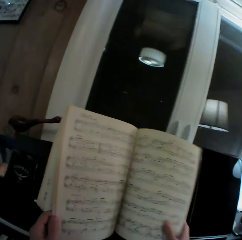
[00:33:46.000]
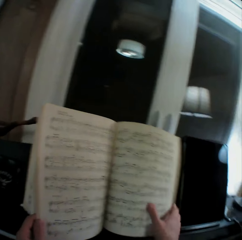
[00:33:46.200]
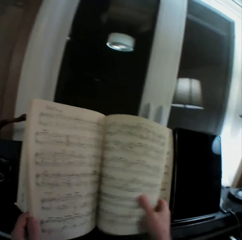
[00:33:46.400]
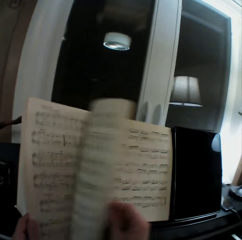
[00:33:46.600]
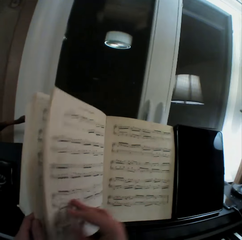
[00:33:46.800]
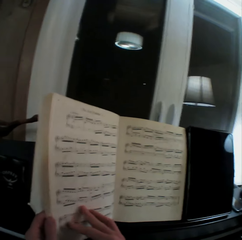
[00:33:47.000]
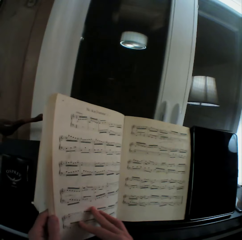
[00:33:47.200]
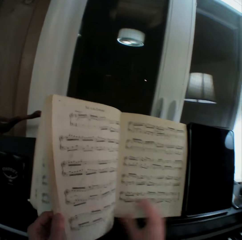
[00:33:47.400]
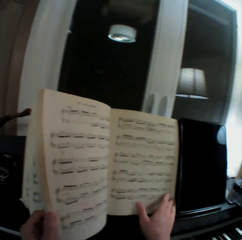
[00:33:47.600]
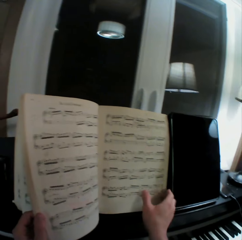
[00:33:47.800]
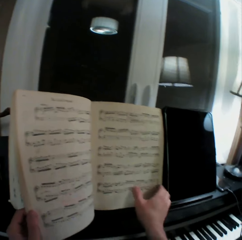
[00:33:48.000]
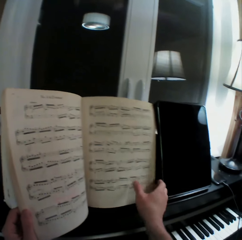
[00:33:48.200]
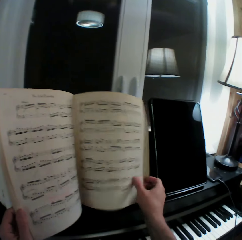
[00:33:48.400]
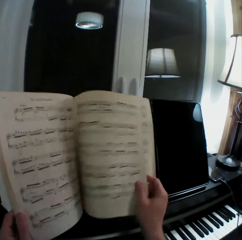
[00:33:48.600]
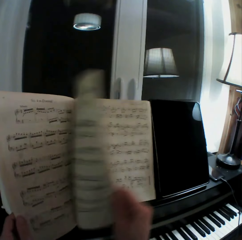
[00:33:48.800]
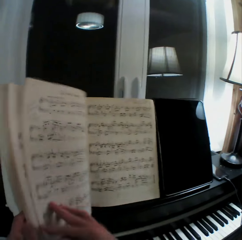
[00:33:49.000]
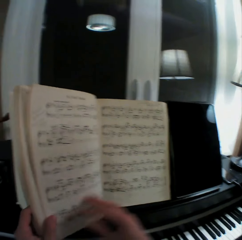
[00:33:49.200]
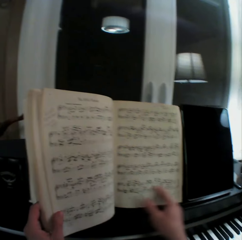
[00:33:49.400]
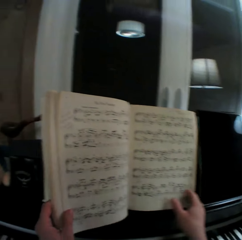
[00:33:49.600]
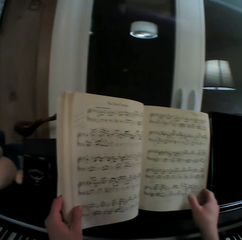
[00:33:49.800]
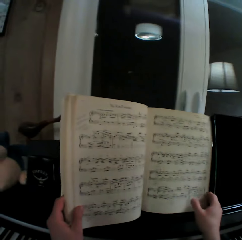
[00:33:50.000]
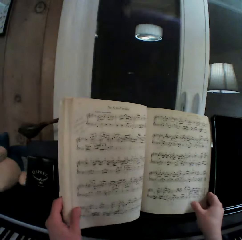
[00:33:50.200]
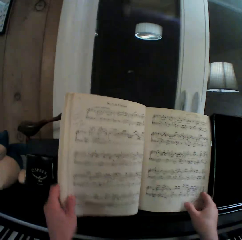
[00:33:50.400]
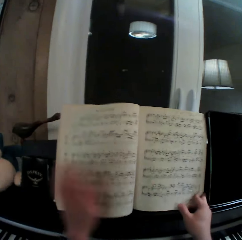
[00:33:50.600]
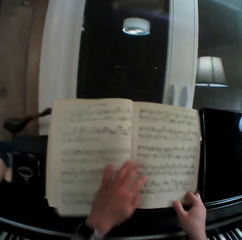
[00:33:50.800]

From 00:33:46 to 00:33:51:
The camera wearer opens the page.

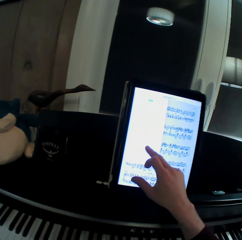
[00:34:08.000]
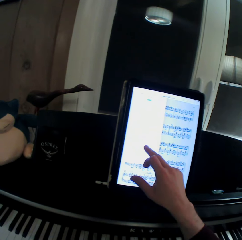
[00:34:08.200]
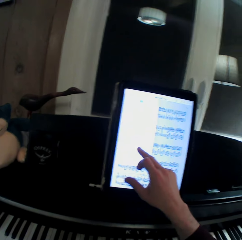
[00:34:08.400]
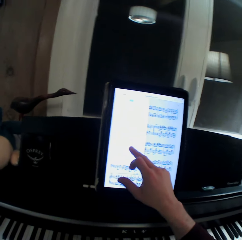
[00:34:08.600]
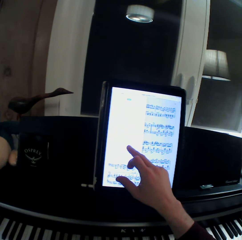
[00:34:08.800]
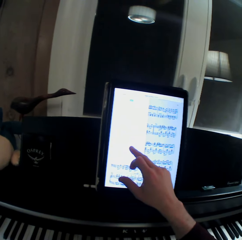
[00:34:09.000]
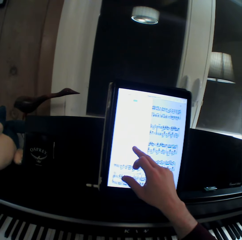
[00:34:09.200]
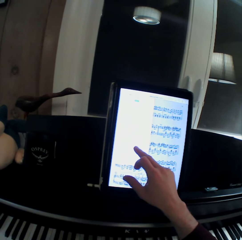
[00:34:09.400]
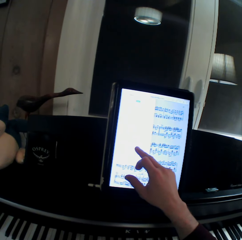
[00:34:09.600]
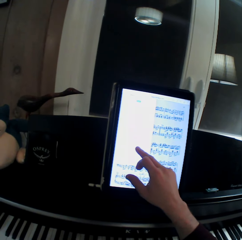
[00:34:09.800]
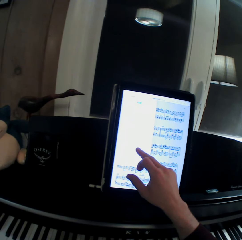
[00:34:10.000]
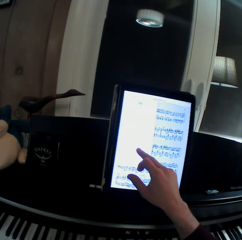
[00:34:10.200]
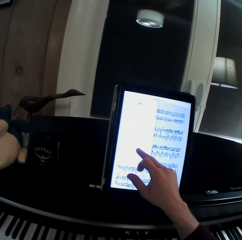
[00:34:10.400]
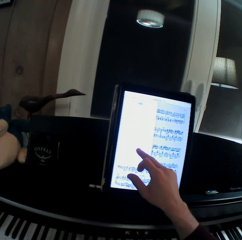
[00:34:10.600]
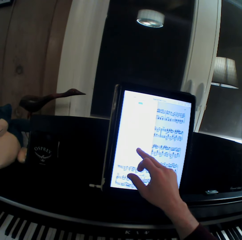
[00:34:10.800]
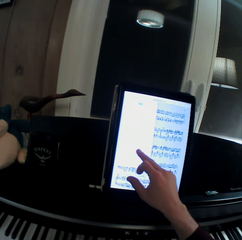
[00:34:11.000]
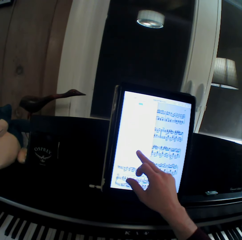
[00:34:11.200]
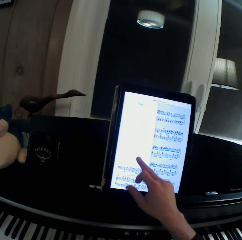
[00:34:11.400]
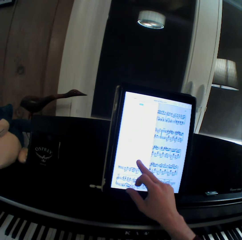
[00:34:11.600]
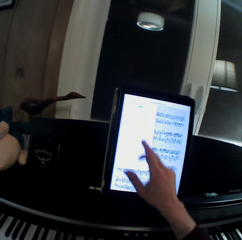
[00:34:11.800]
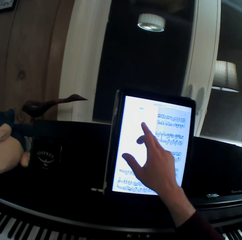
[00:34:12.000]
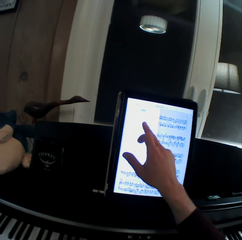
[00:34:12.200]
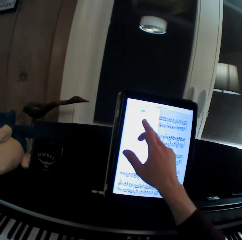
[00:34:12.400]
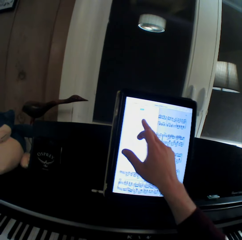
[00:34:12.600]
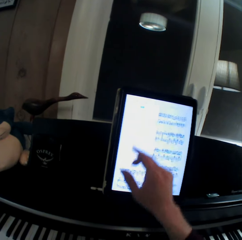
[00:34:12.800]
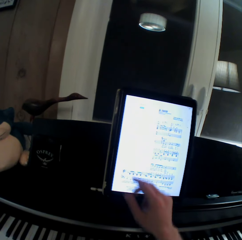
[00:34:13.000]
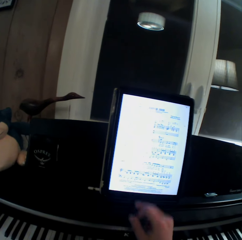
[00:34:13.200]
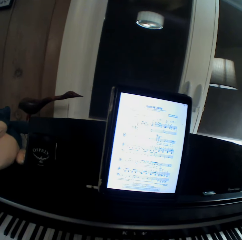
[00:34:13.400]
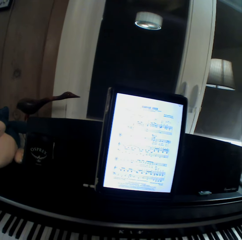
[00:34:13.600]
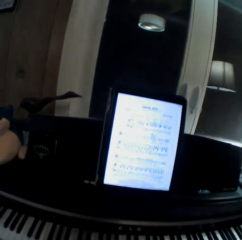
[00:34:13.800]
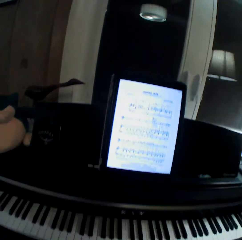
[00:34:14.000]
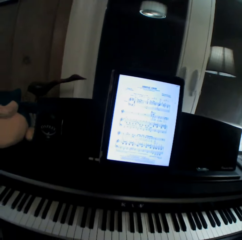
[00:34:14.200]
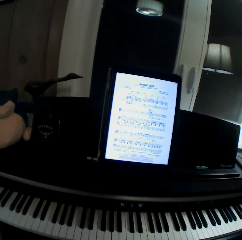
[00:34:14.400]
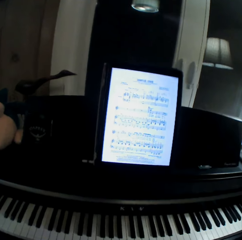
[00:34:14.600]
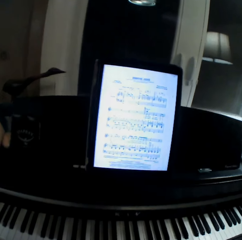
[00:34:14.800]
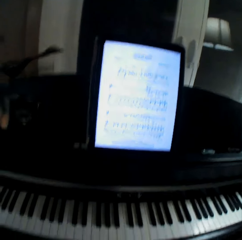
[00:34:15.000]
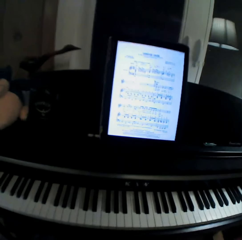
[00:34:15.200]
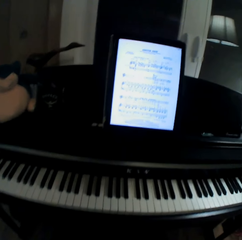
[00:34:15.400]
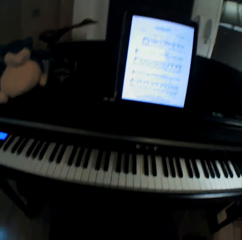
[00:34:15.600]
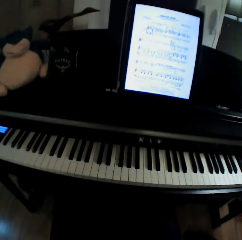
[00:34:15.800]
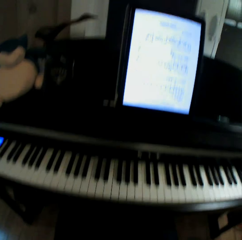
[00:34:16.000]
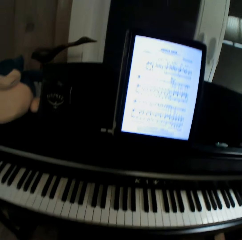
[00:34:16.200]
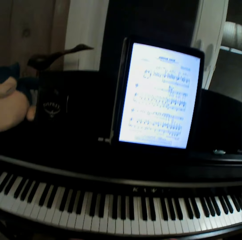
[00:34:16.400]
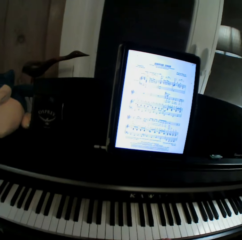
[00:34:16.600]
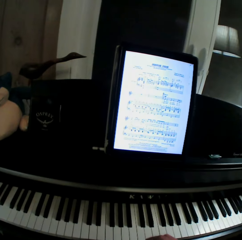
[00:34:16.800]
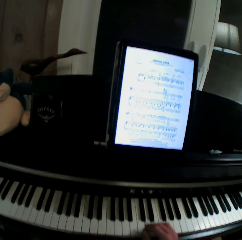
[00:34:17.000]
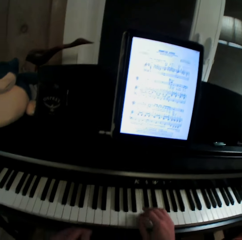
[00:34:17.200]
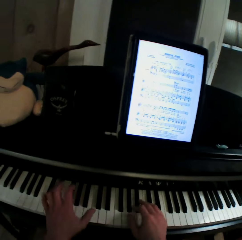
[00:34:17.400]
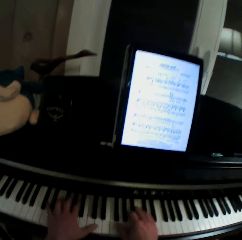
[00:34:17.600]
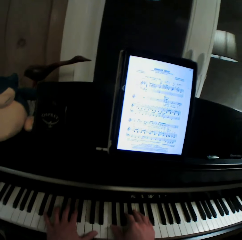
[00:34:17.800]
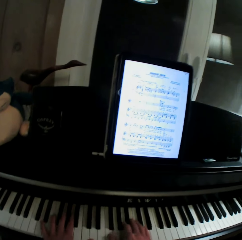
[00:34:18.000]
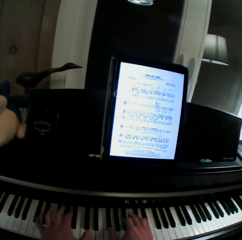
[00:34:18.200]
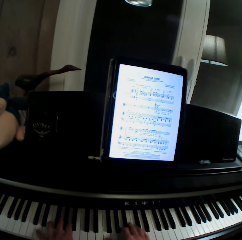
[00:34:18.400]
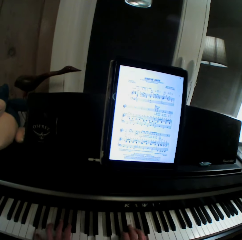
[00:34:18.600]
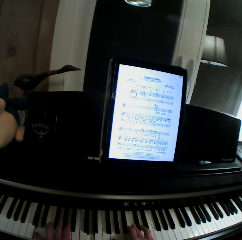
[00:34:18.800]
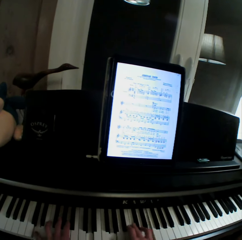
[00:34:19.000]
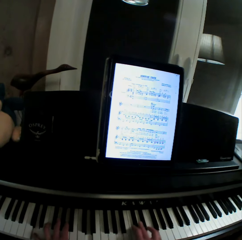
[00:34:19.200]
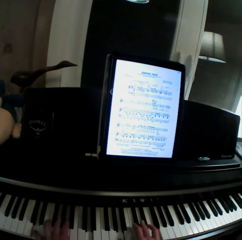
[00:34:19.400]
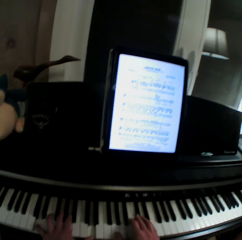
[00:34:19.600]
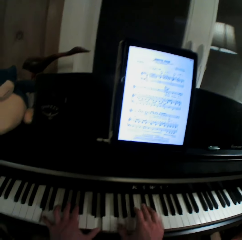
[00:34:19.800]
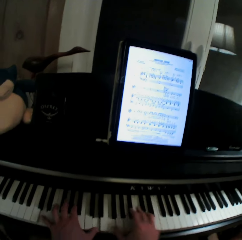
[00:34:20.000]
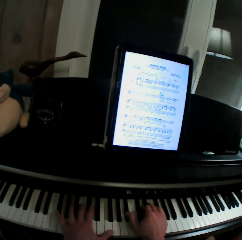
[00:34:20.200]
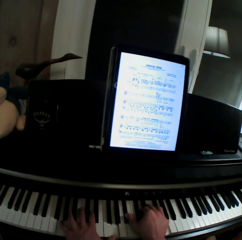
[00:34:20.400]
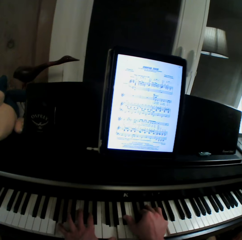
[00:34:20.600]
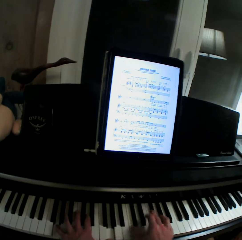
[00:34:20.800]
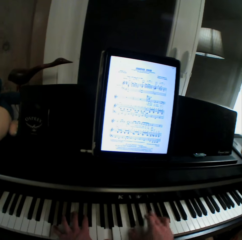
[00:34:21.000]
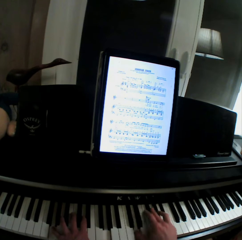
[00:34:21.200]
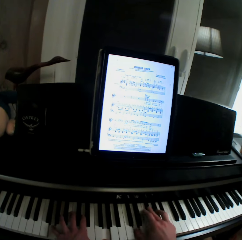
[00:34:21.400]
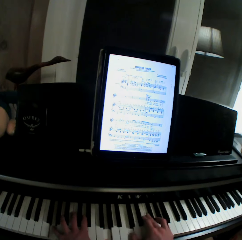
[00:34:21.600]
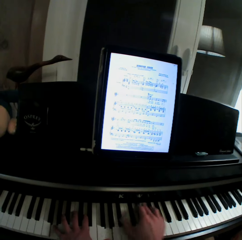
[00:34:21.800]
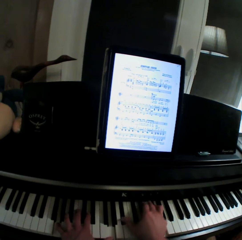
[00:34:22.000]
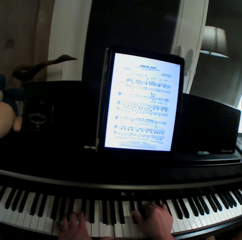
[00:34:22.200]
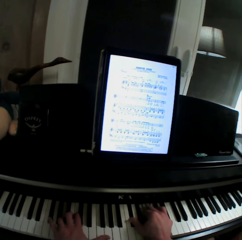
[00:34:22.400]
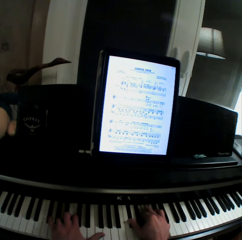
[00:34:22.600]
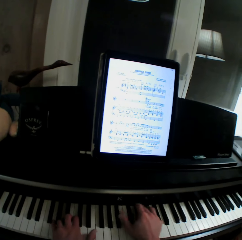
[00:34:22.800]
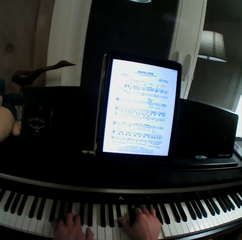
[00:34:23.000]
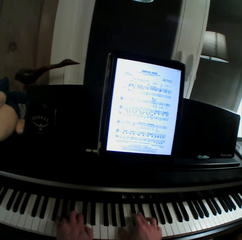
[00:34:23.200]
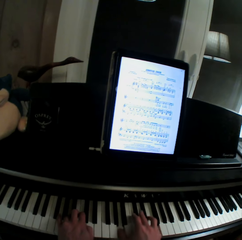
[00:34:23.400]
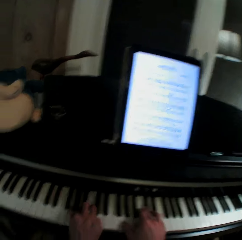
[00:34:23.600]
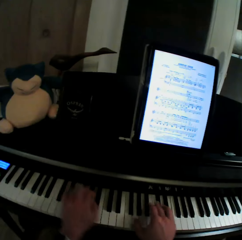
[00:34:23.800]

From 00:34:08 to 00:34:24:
The camera wearer pulls his hand off the tablet. He plays the keyboard with both hands.

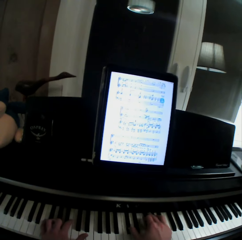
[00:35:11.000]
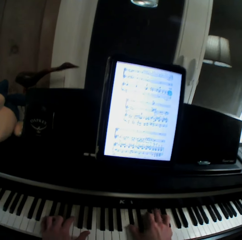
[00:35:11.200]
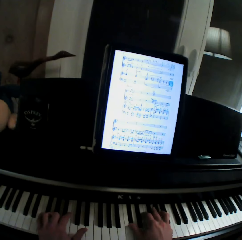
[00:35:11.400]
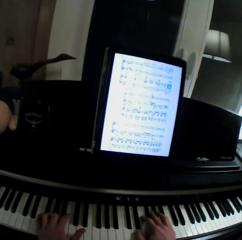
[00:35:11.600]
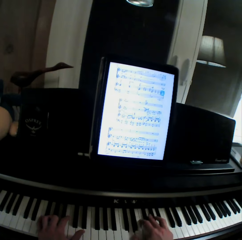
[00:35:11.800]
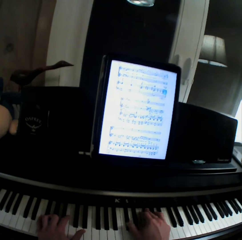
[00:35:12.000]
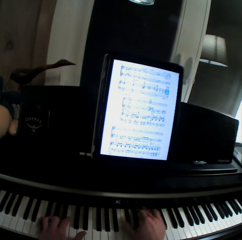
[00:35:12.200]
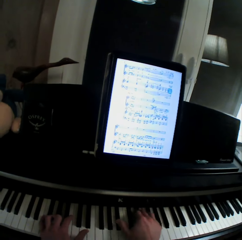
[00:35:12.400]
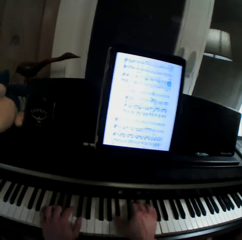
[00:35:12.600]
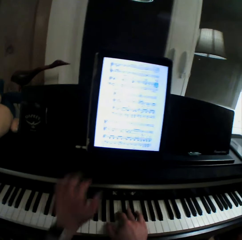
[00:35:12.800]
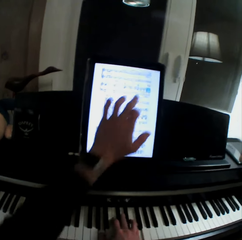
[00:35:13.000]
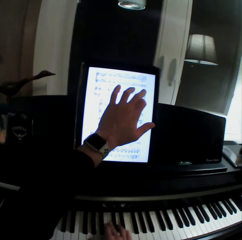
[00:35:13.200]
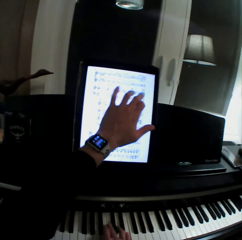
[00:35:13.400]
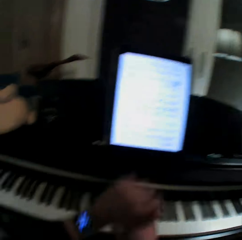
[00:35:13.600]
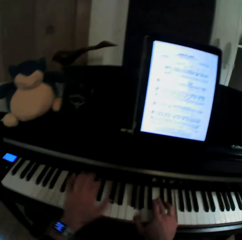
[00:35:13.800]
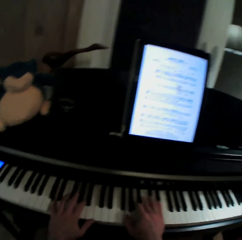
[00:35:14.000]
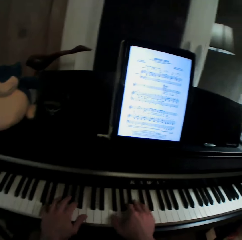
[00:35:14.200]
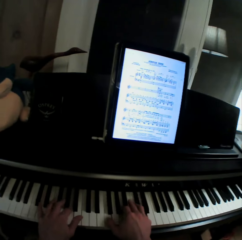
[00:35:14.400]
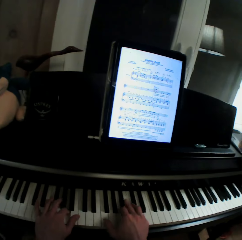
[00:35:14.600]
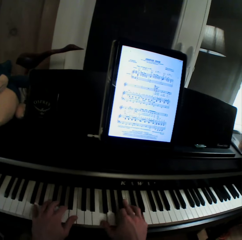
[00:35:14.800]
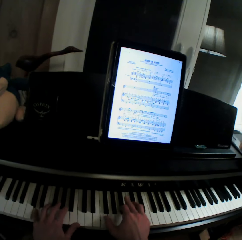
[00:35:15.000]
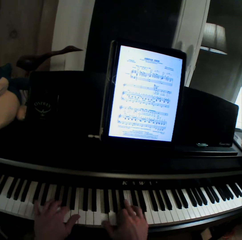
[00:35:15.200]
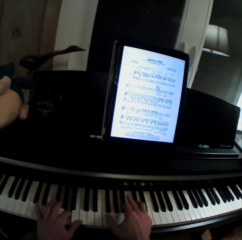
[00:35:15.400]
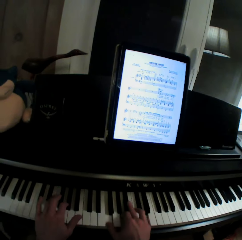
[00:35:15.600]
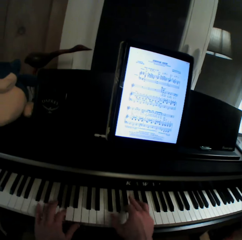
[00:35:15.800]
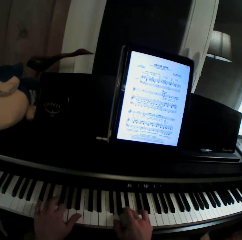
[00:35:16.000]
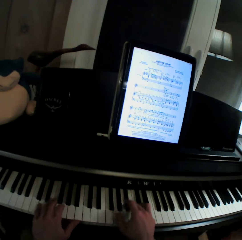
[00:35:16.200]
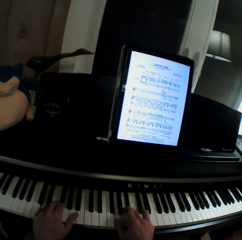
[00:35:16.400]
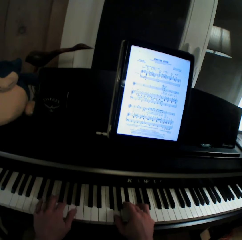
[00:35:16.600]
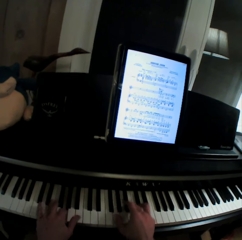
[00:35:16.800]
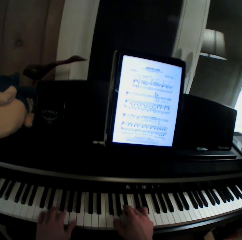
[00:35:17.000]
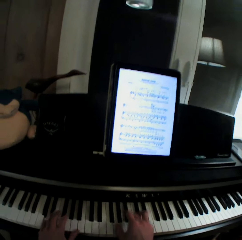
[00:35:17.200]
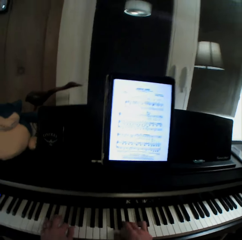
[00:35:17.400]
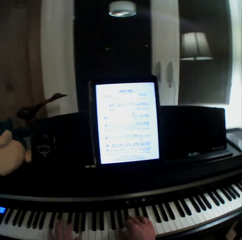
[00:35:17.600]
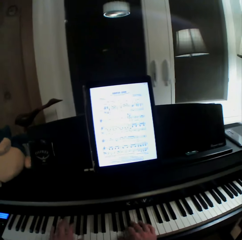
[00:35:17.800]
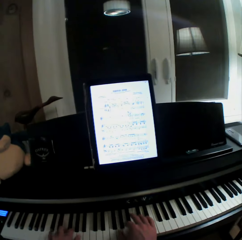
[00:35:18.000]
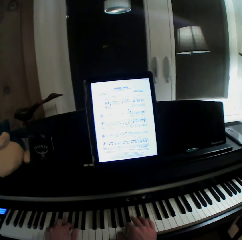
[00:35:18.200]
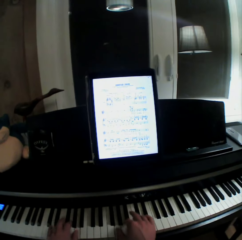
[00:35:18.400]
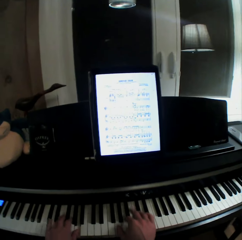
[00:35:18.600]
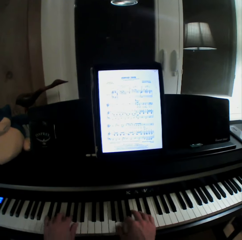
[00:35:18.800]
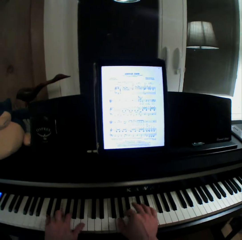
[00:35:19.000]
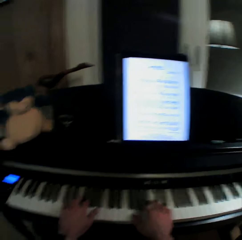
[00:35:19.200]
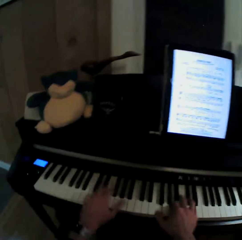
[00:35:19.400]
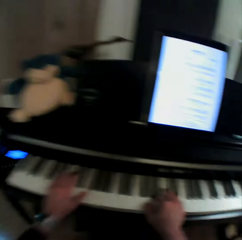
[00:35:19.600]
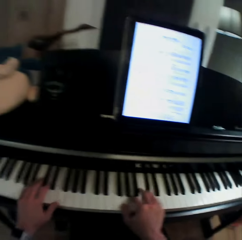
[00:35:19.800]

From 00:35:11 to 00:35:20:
The camera wearer pulls his hand off the keyboard. He scrolls the tablet. He operates the tablet with his hand, pulls his hand off the tablet, and plays the keyboard with both hands.
